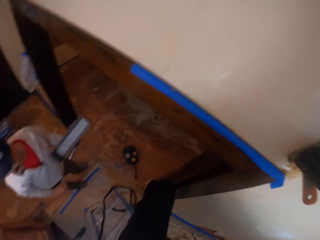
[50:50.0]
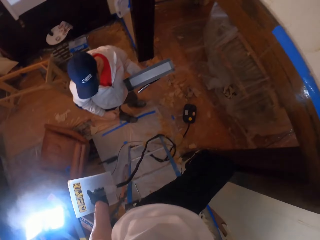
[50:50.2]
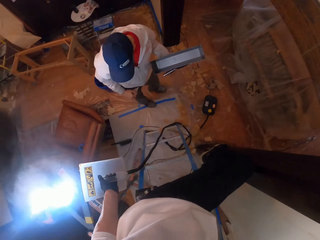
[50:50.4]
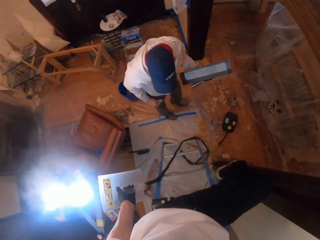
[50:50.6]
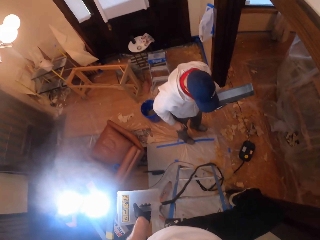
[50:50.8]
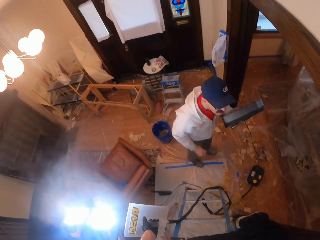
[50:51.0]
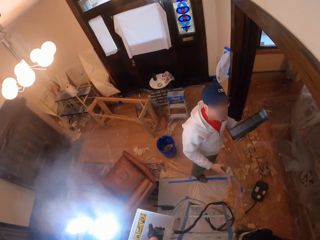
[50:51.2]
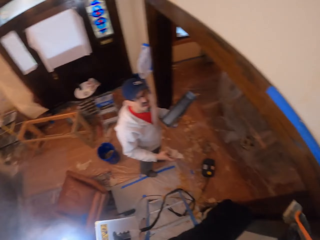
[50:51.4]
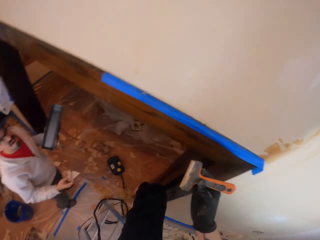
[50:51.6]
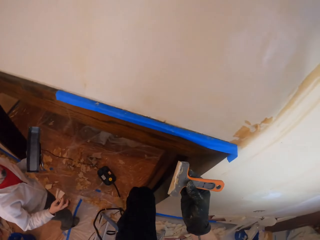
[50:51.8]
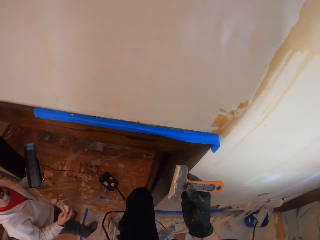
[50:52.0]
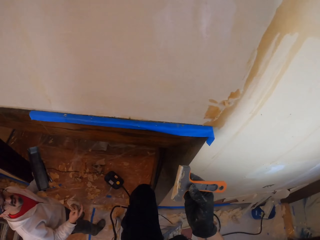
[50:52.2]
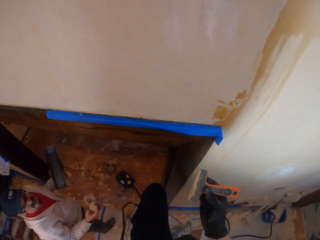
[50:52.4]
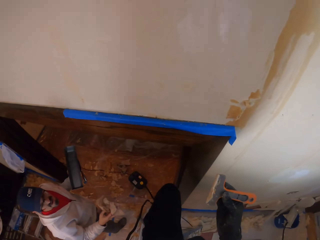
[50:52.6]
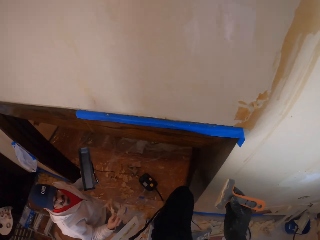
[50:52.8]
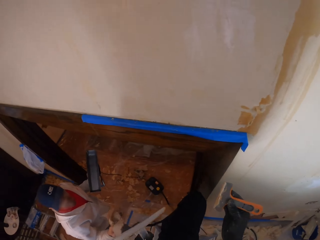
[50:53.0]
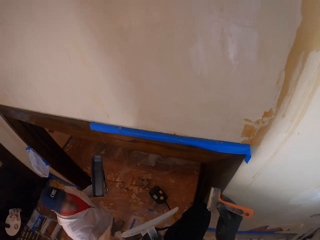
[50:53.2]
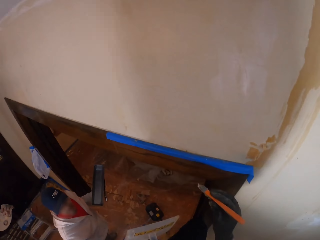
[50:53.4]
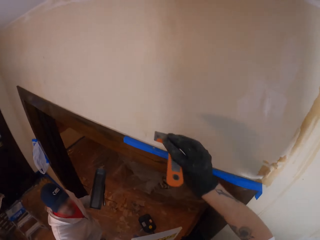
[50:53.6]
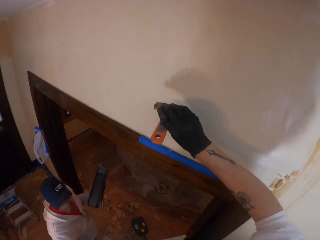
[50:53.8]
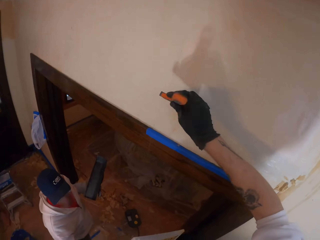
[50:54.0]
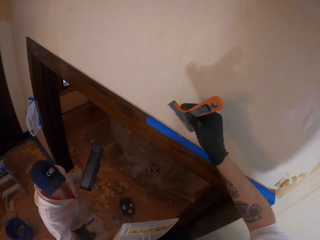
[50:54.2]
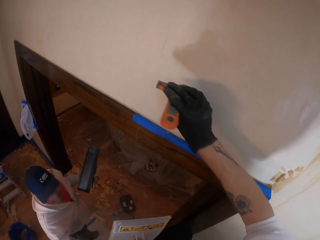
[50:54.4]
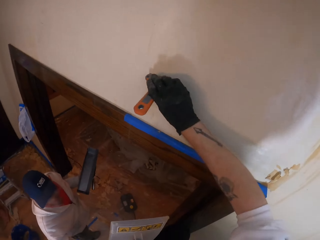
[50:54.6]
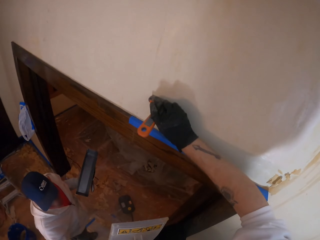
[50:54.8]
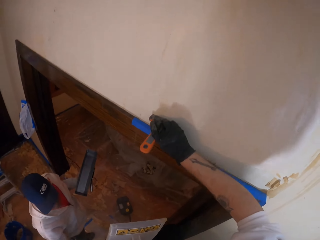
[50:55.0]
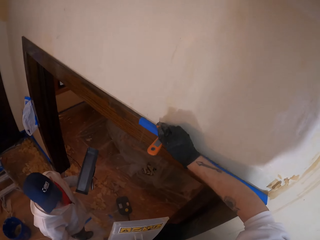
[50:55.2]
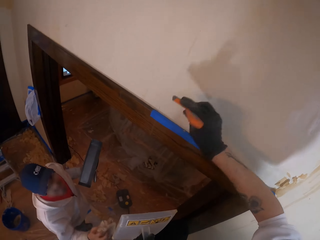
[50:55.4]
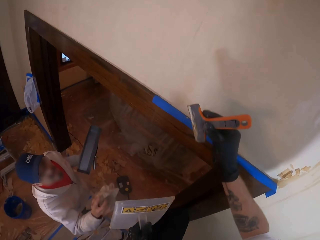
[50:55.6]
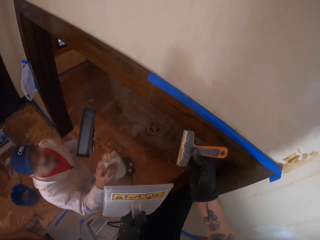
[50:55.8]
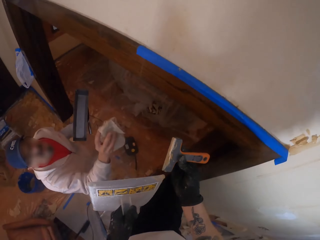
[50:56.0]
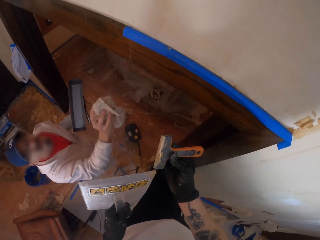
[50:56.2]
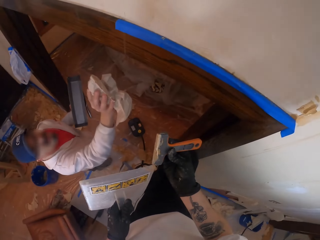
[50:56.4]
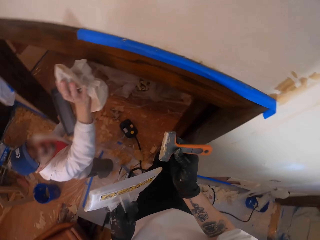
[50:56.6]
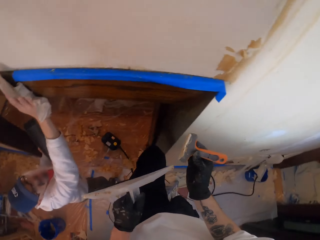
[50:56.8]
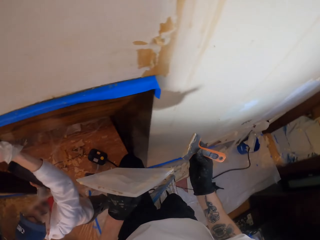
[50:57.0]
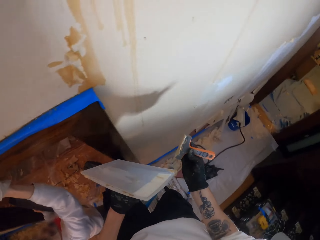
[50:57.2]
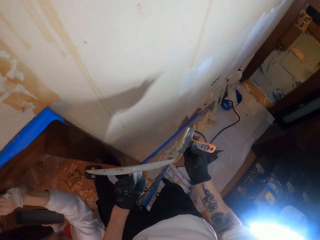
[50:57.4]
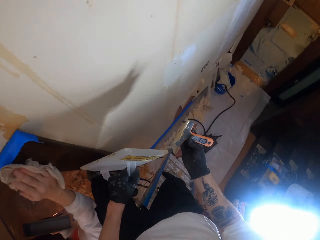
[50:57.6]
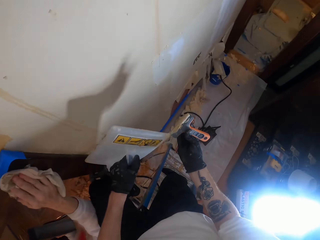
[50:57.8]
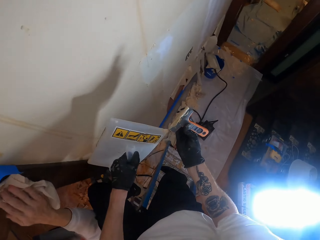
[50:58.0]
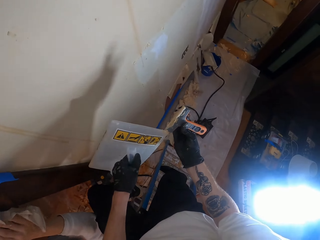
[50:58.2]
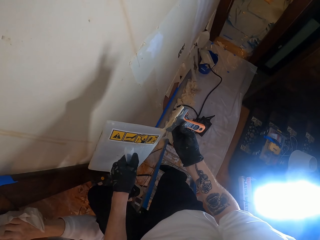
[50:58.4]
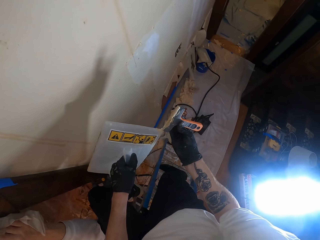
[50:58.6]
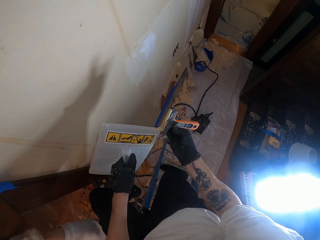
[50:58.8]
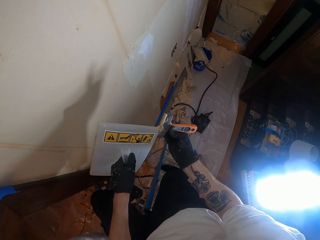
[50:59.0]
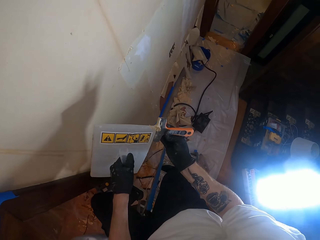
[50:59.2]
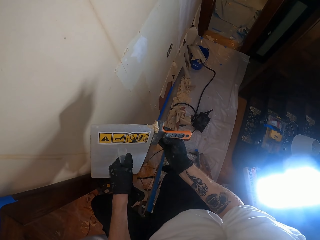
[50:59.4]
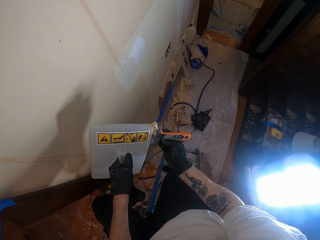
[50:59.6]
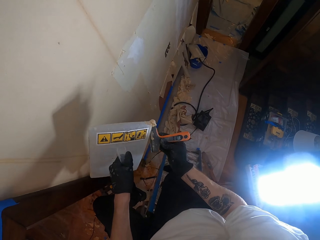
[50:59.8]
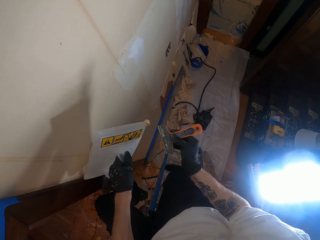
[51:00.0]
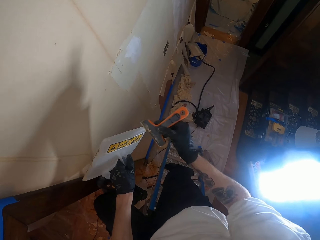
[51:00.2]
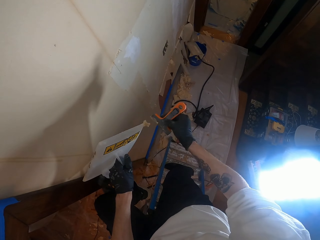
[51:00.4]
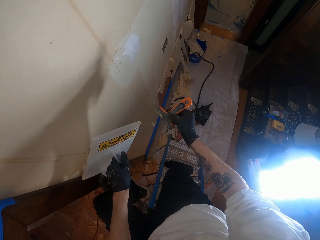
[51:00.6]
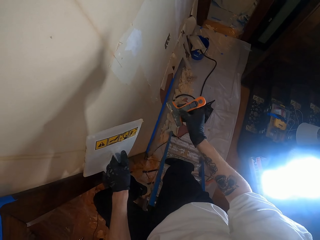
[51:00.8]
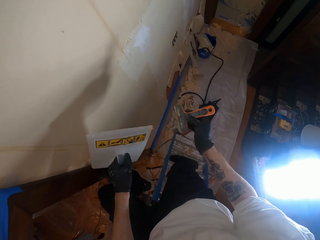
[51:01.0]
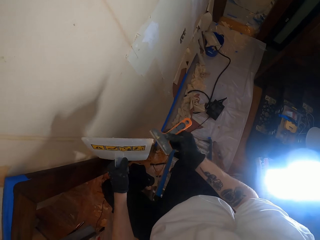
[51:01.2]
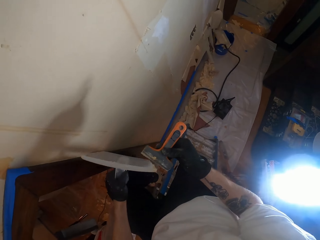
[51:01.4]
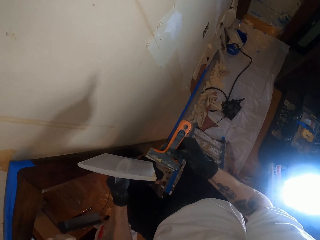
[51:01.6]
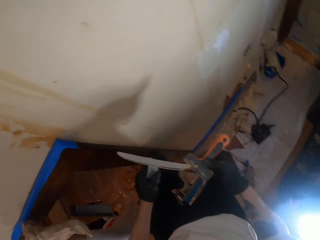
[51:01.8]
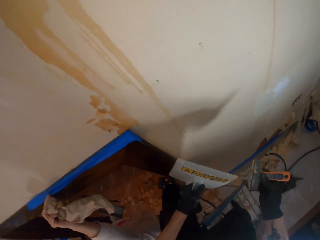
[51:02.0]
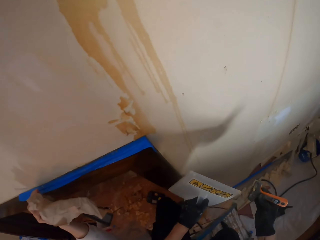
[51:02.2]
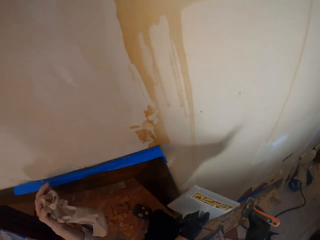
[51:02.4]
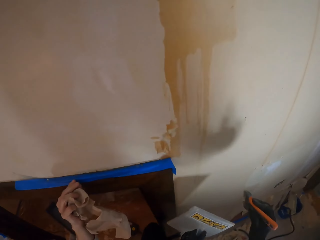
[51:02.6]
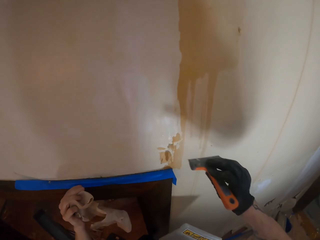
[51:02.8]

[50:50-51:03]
The camera wearer looks down. They remove the wallpaper. A man wipes the wall. The camera wearer removes the stuck wallpaper from the hand scraper. They look aside. They drop the wallpaper on the floor.

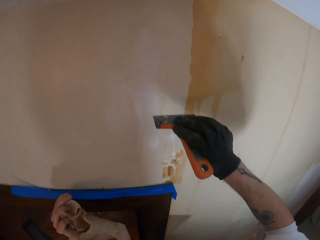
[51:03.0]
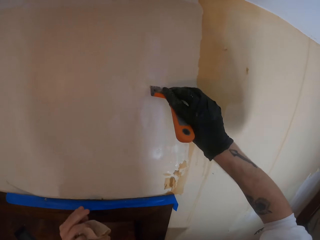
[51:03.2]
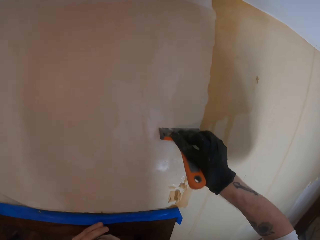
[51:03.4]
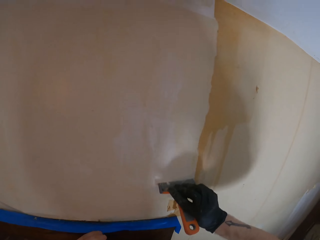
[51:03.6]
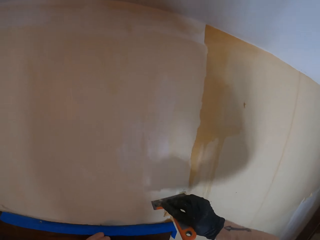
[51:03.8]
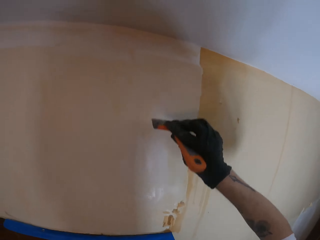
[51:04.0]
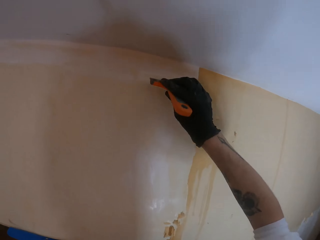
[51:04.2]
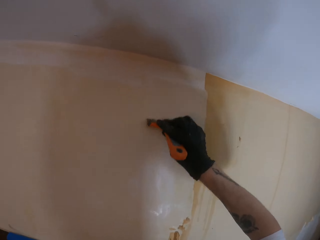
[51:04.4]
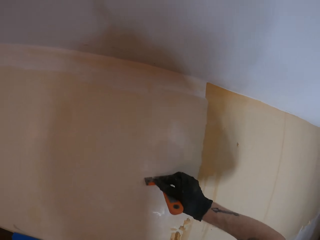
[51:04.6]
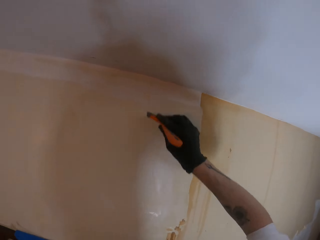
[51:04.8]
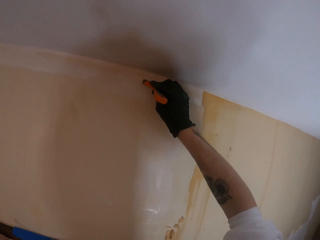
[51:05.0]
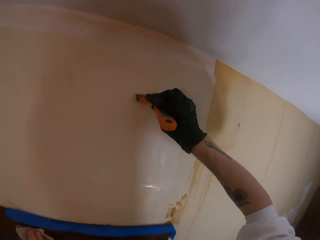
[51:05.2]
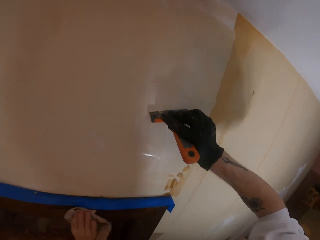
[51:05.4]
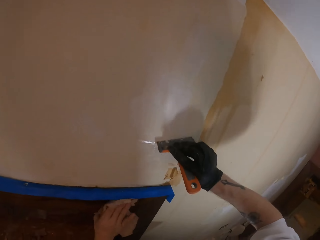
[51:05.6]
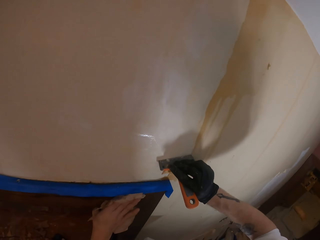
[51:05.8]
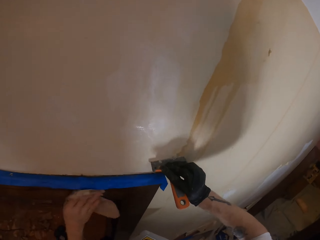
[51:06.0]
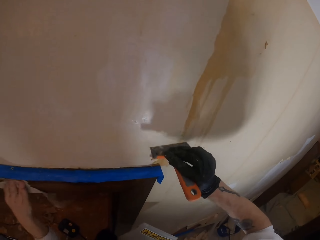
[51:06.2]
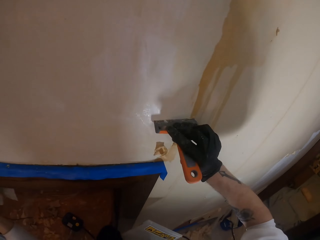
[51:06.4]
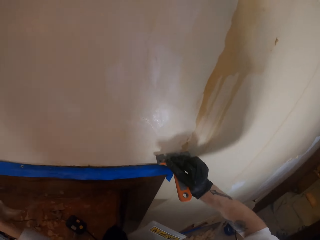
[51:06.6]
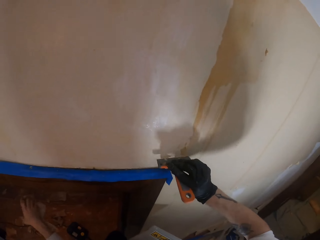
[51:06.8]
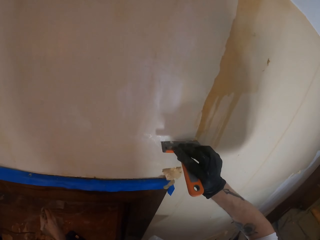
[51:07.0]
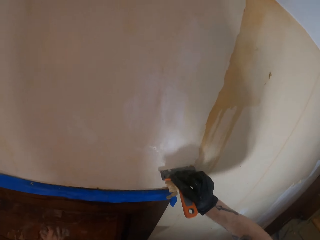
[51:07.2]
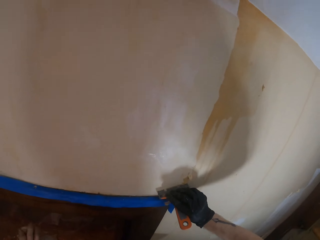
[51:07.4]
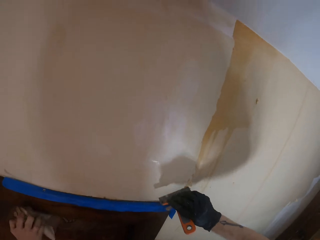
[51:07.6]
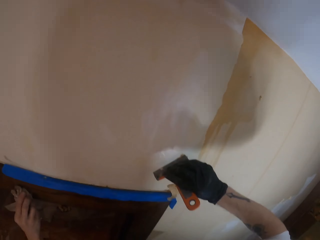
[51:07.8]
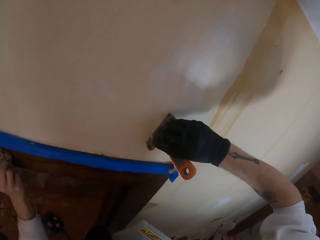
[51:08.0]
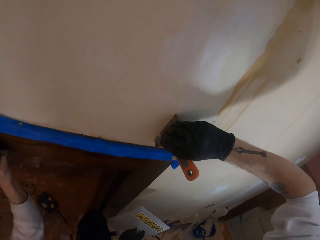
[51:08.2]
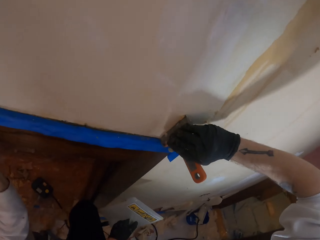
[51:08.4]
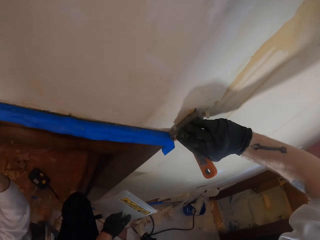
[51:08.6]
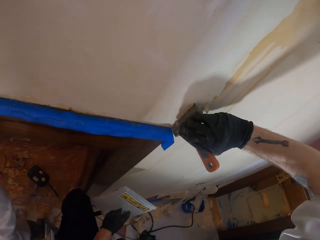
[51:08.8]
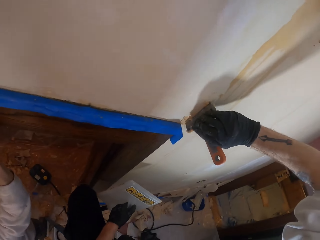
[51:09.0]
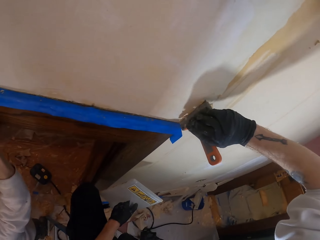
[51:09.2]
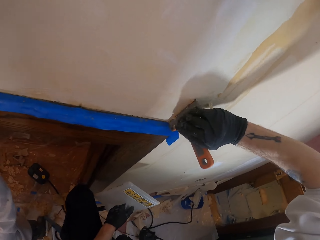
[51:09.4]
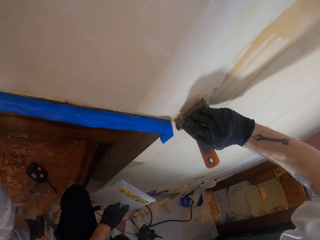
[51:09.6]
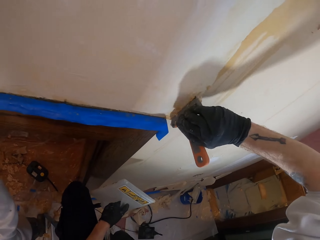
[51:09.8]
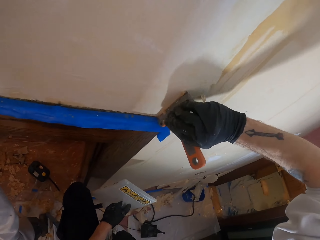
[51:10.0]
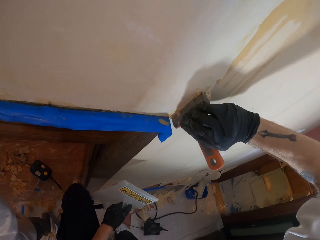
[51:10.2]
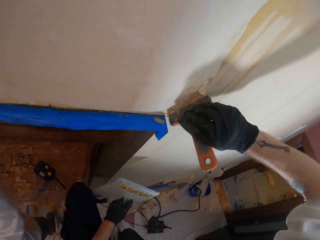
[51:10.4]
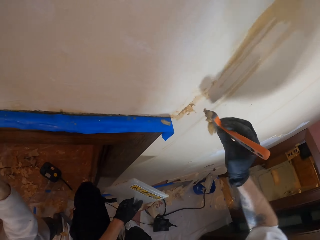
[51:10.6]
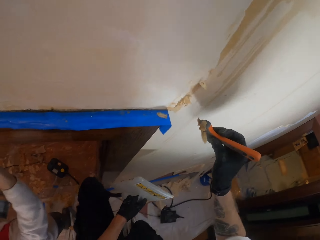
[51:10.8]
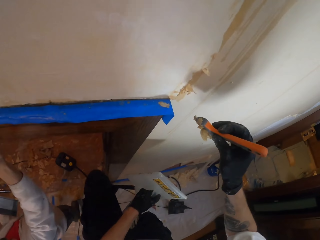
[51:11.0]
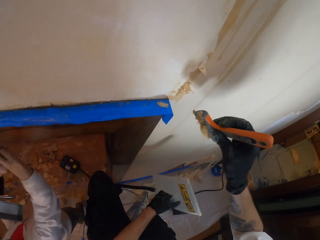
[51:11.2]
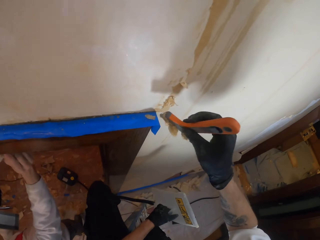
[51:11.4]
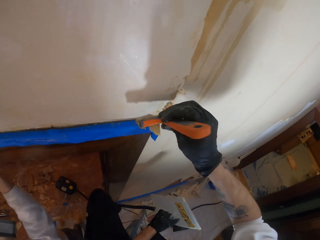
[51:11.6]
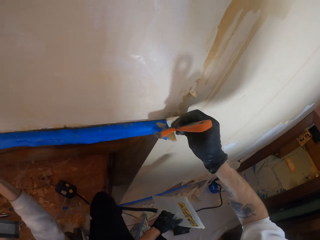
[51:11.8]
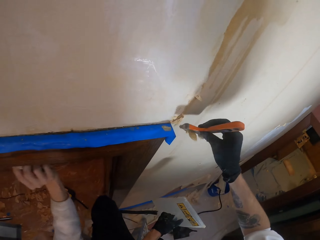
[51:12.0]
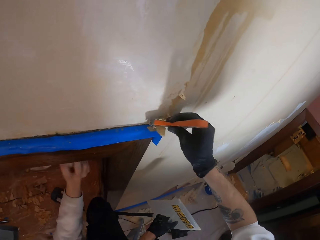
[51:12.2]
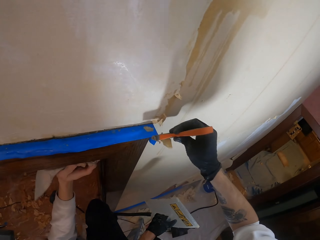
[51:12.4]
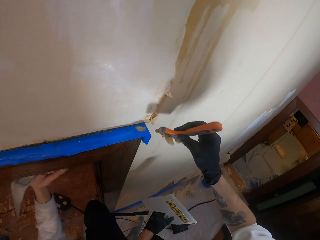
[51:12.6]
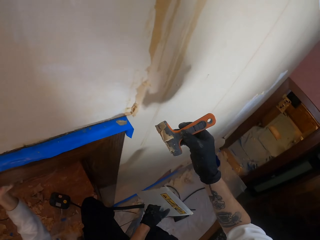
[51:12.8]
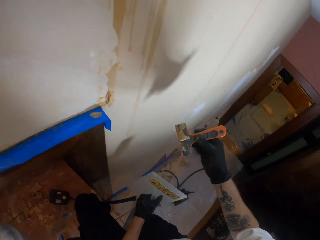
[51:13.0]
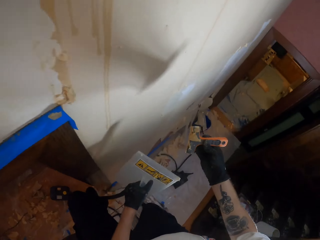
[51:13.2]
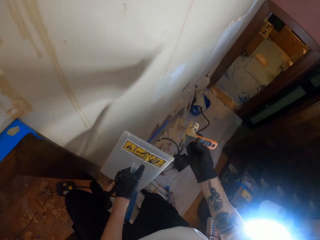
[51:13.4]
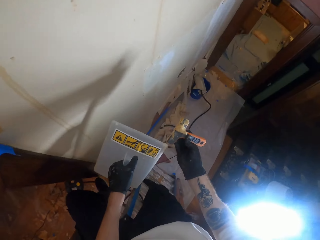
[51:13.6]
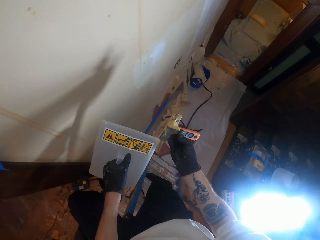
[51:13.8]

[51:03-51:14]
The camera wearer scrapes the wallpaper.
